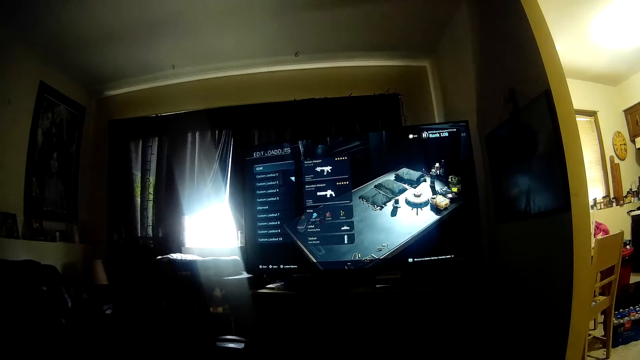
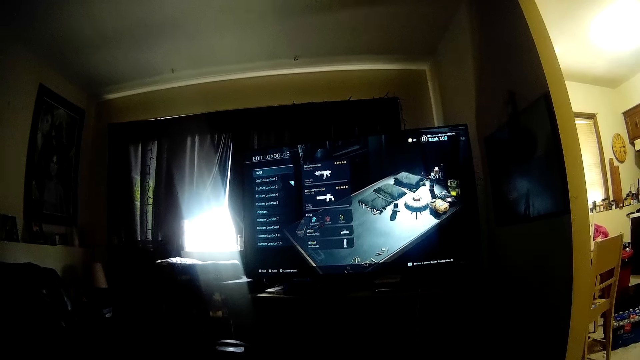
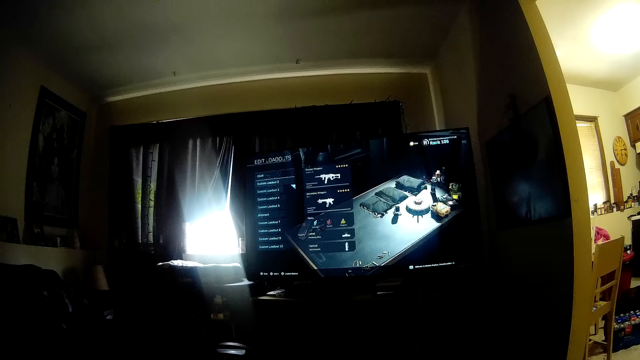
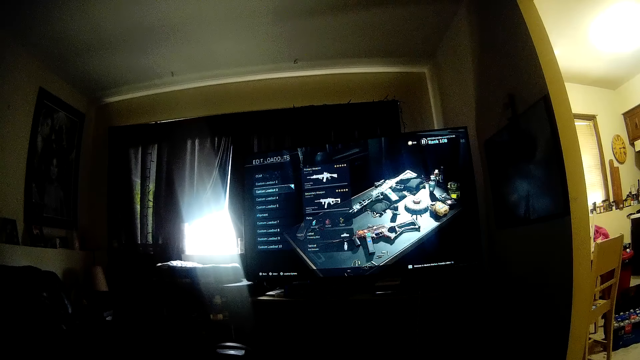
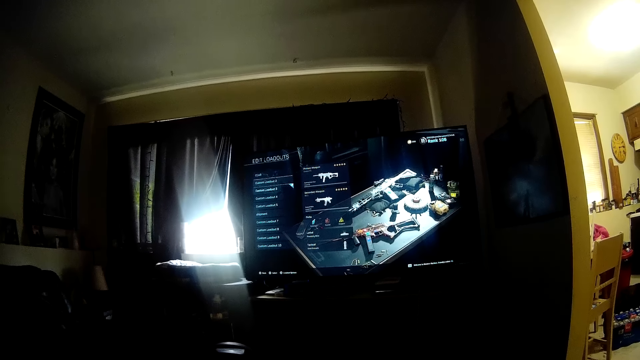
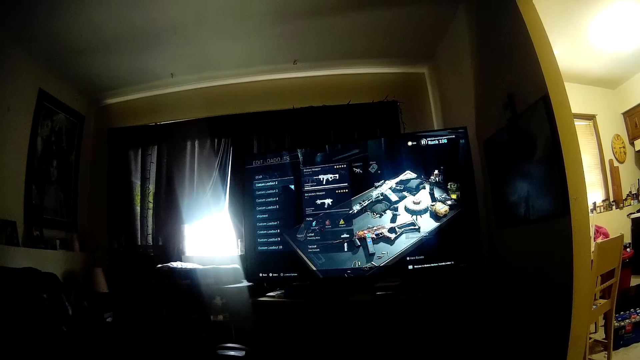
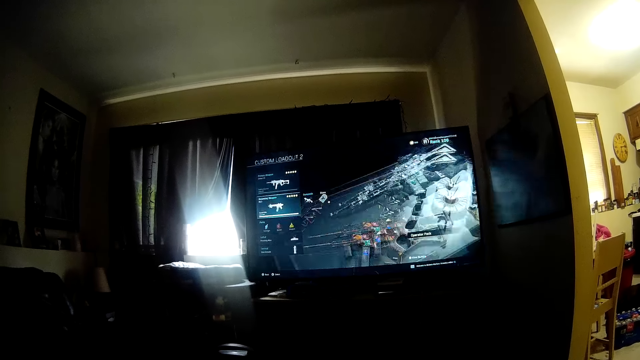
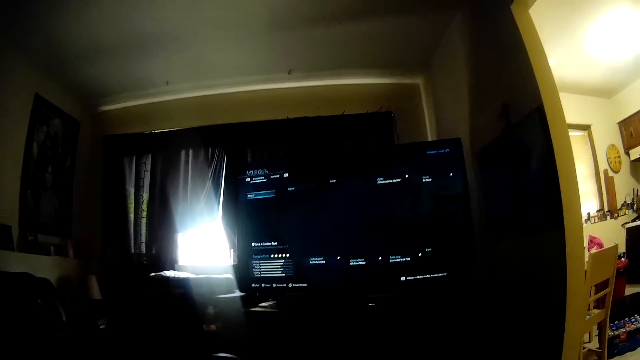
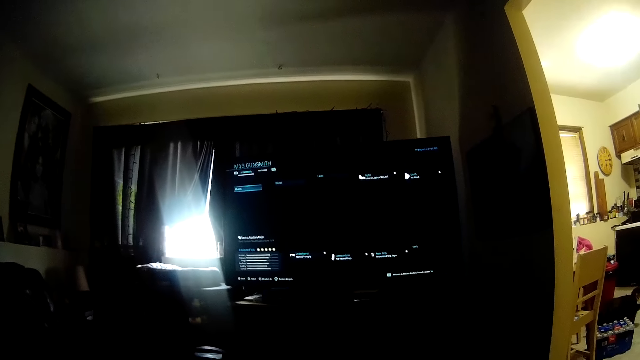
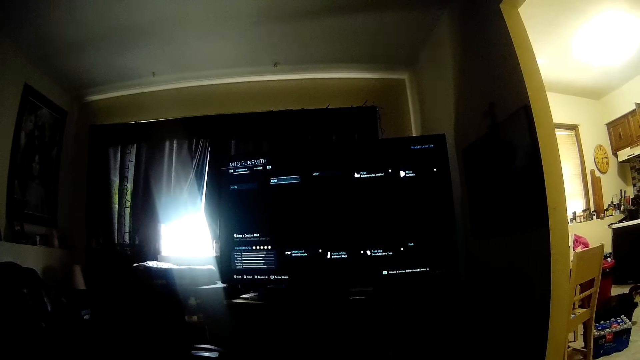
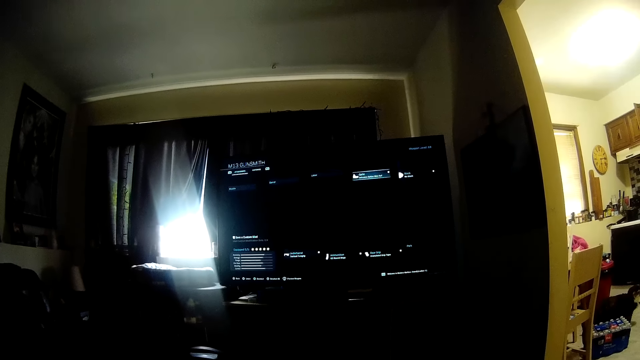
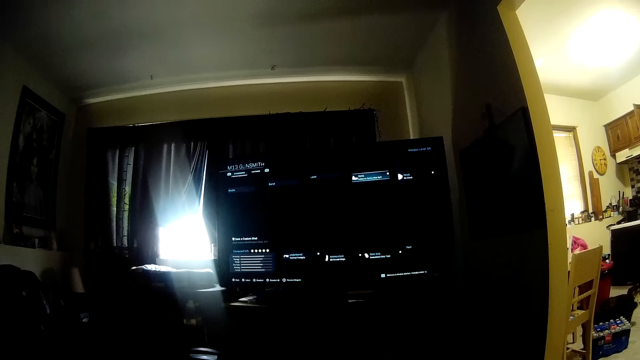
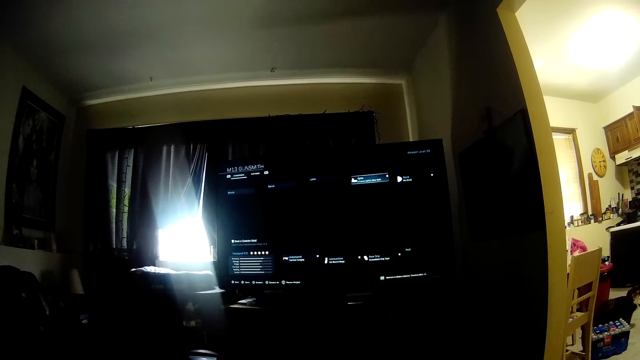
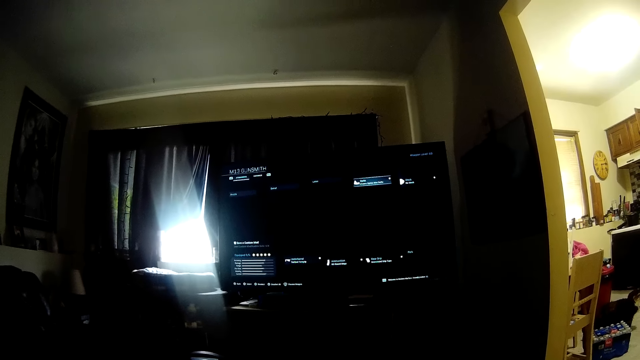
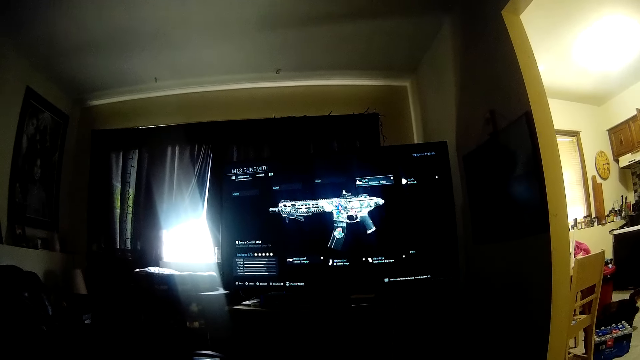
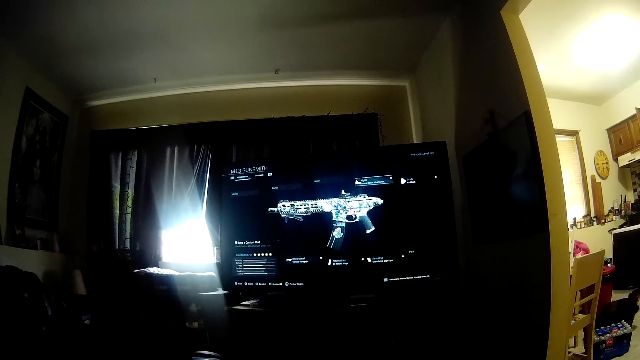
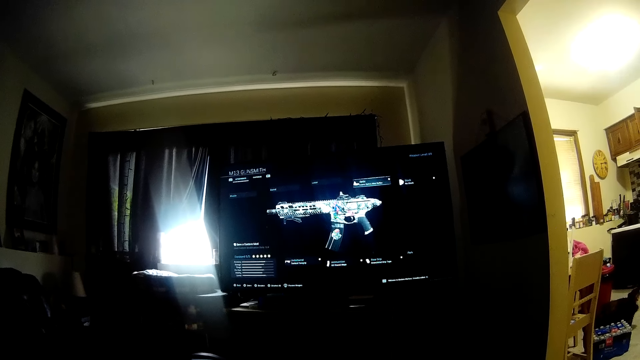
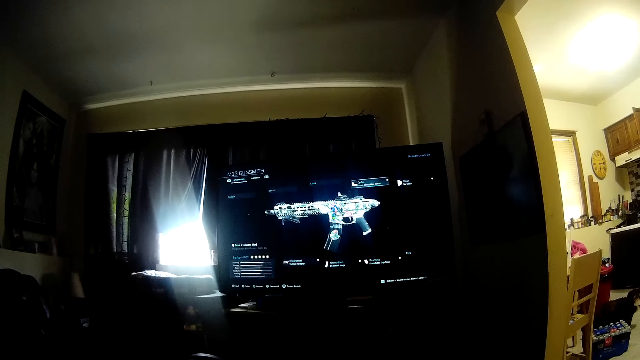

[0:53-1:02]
The camera wearer plays the game.

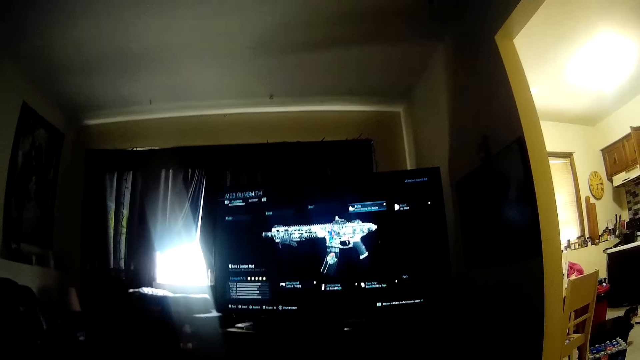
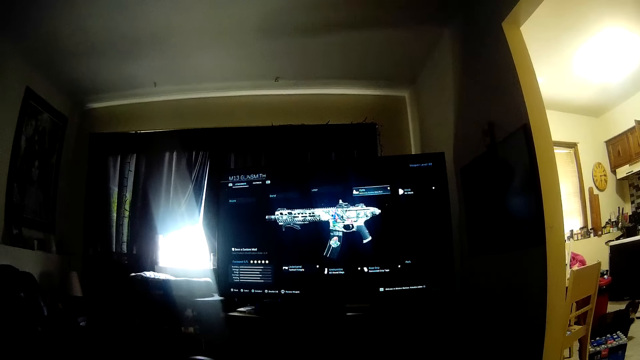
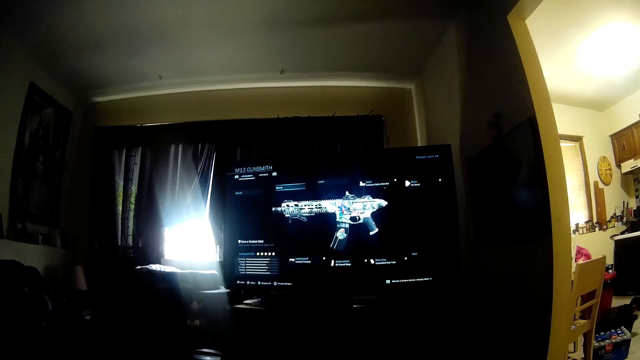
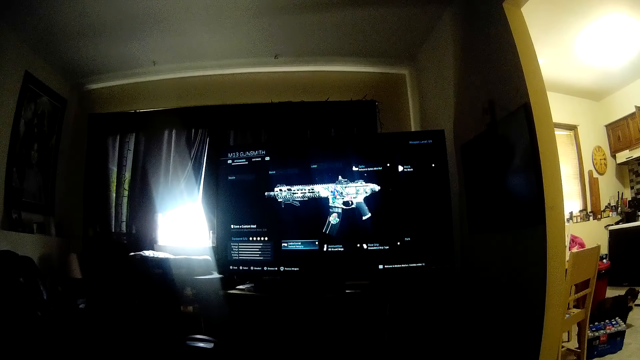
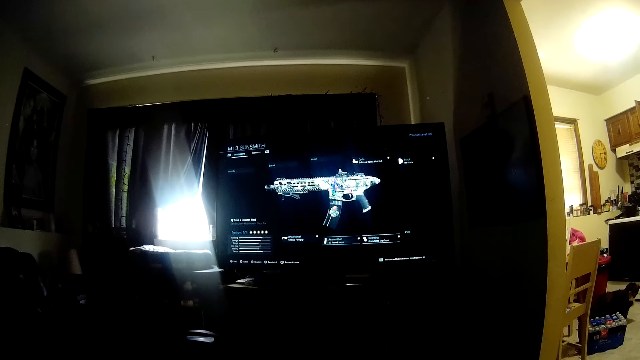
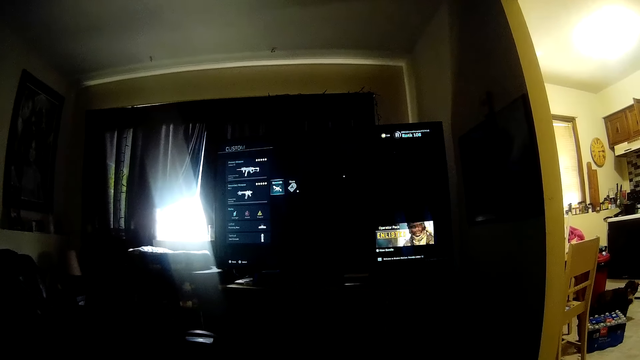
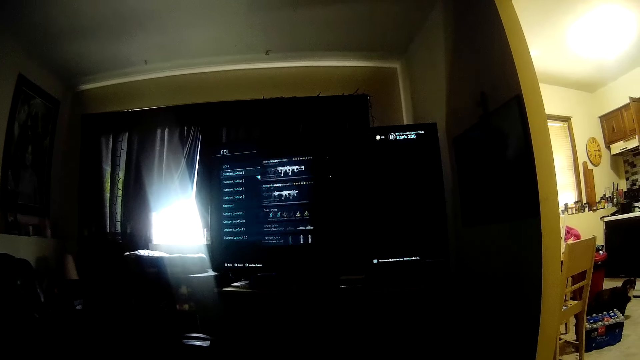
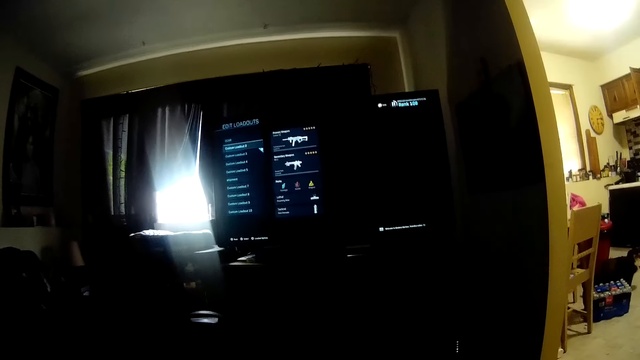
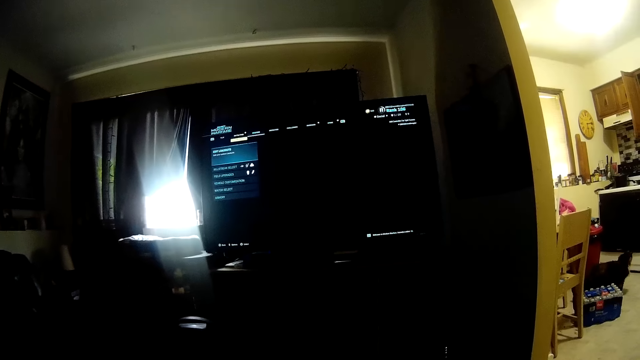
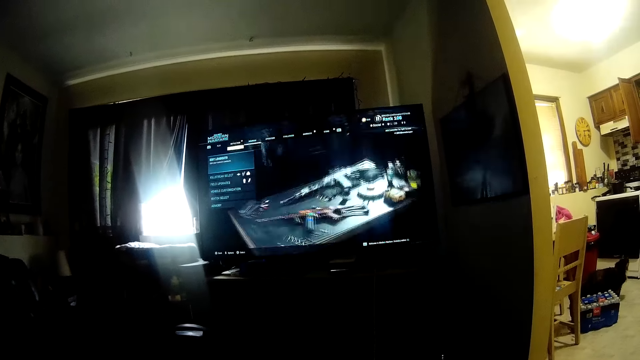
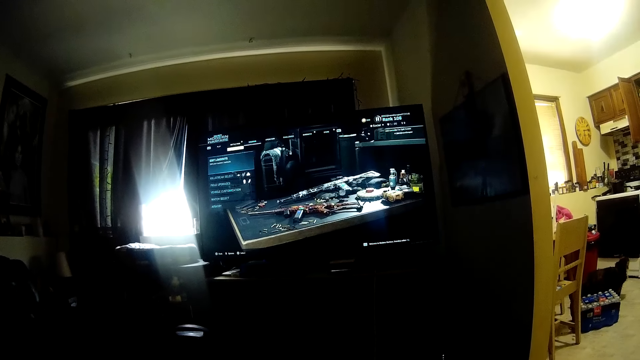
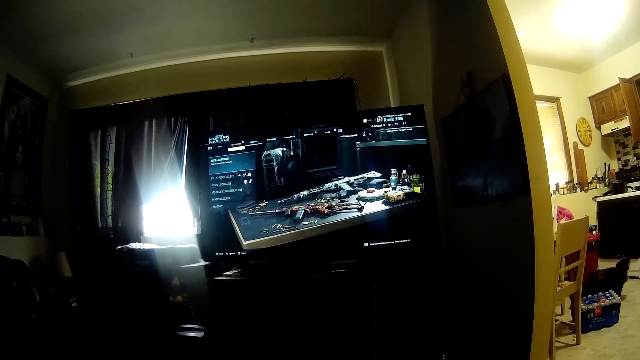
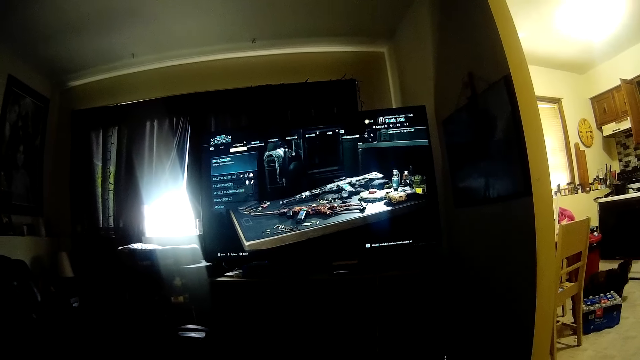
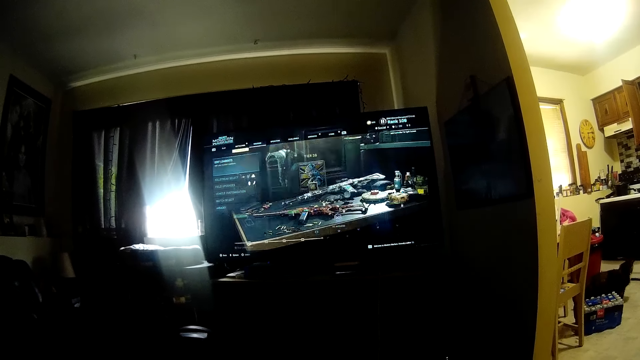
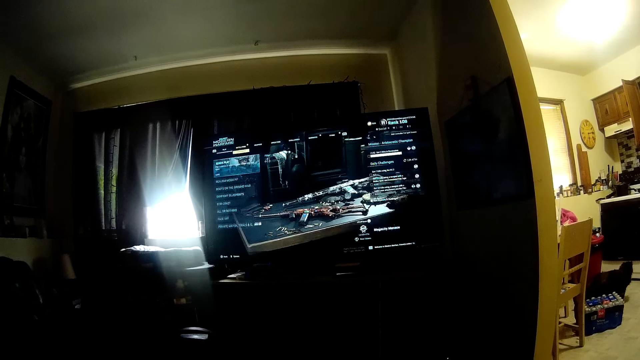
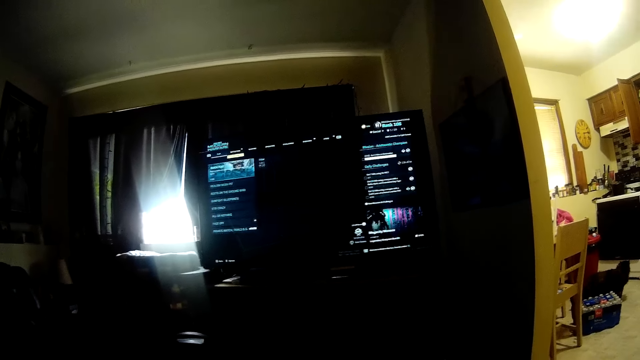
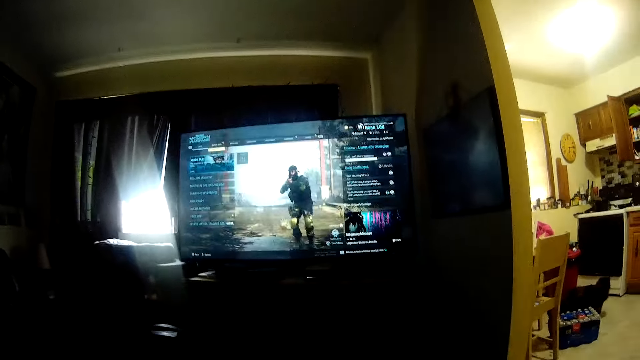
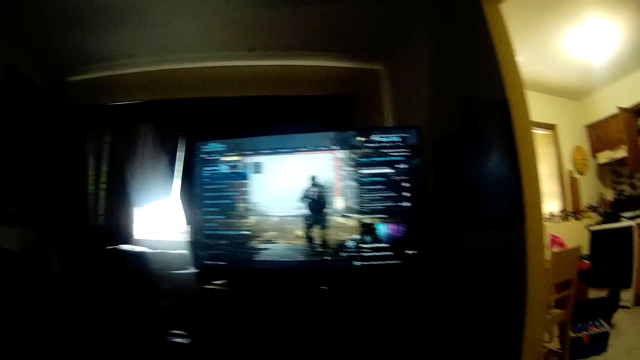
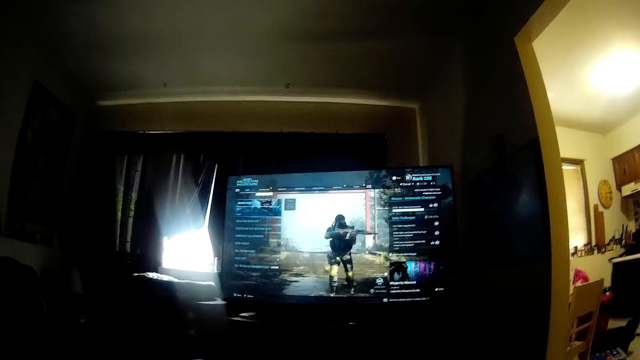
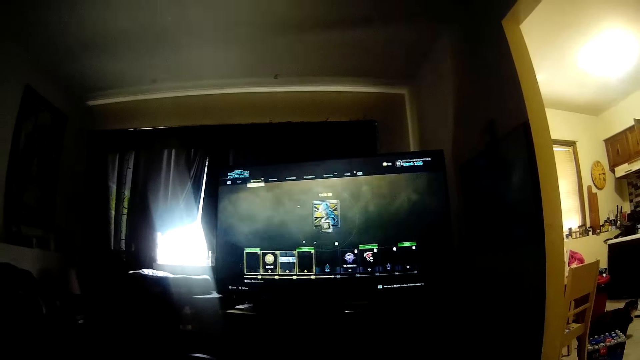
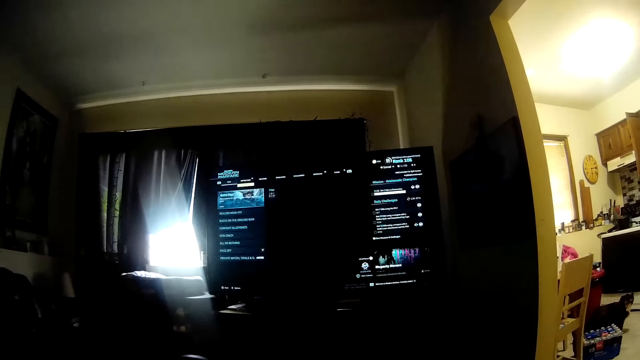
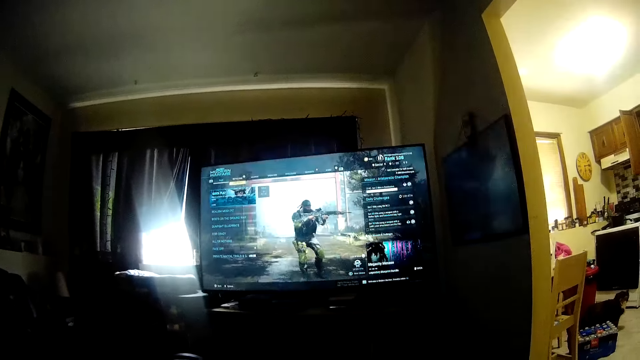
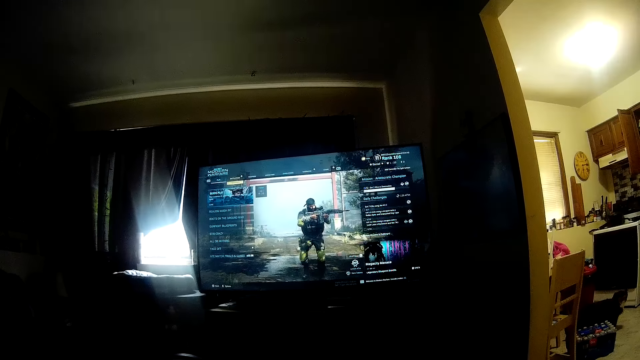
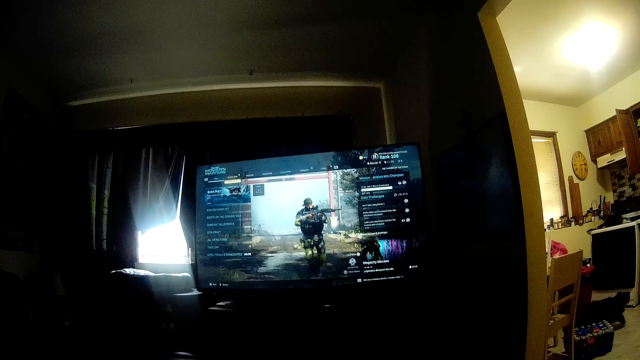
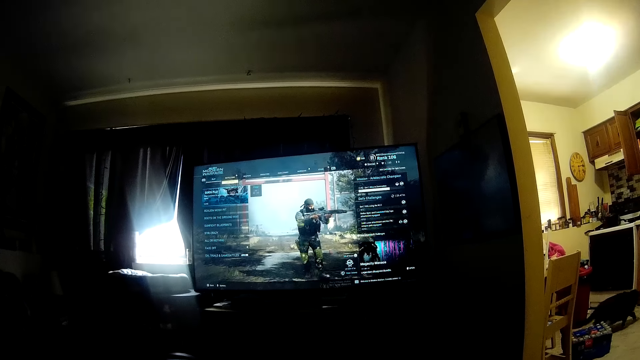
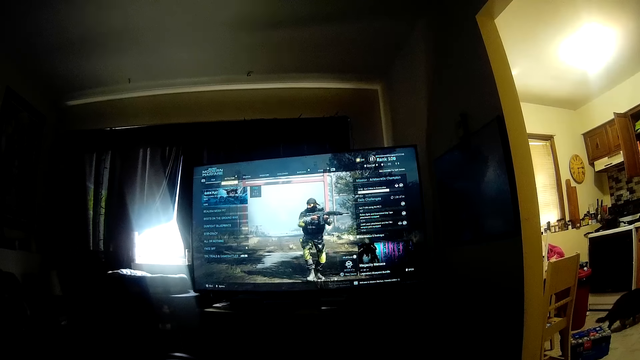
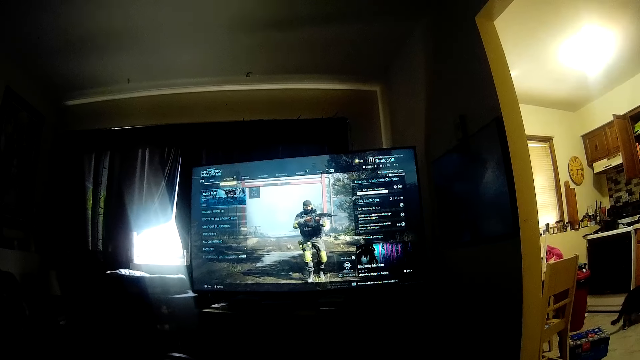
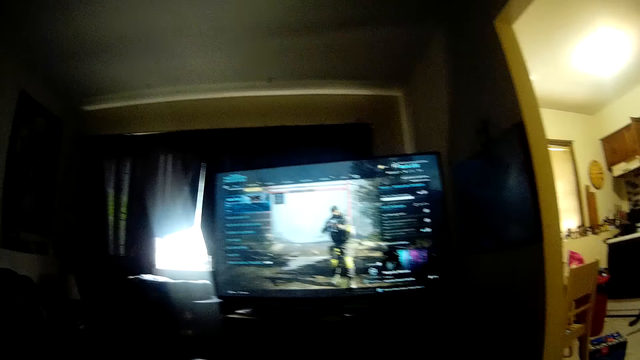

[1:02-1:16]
The camera wearer converses. They play the game. They converse. They play the game. They converse. The cat walks away.
